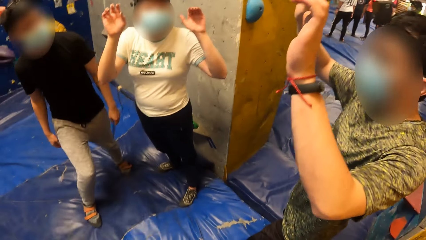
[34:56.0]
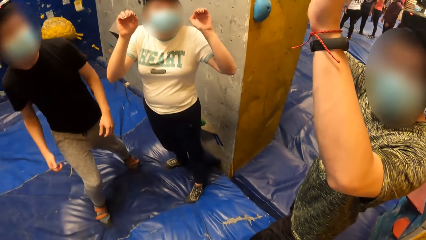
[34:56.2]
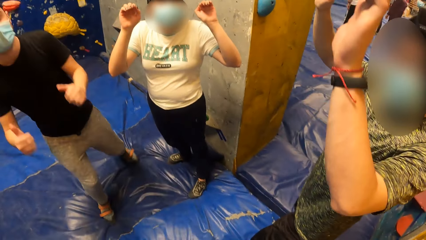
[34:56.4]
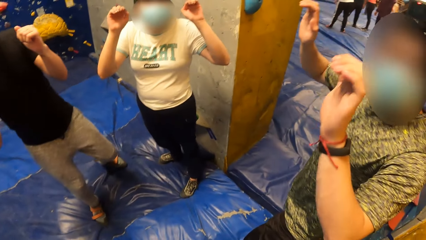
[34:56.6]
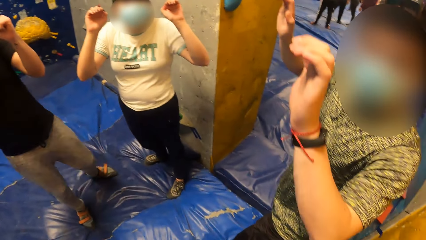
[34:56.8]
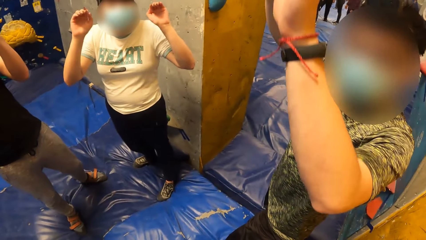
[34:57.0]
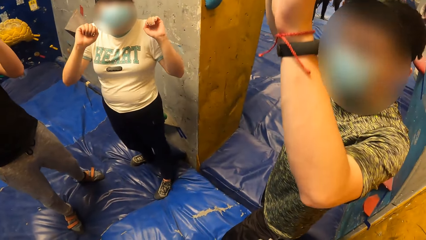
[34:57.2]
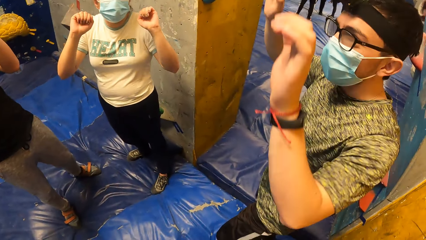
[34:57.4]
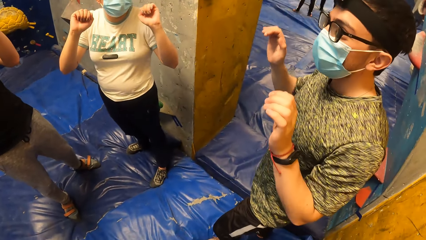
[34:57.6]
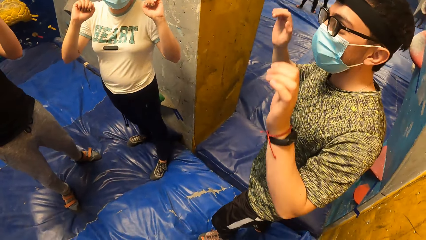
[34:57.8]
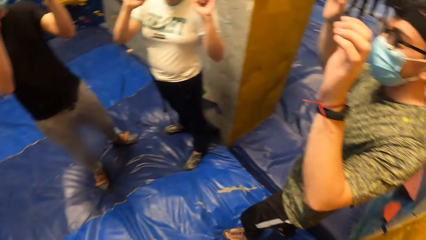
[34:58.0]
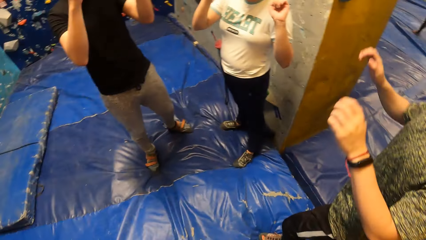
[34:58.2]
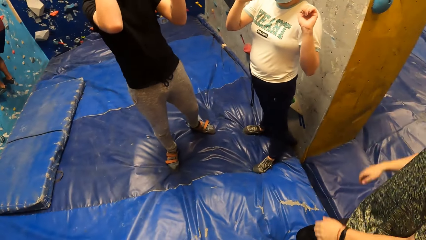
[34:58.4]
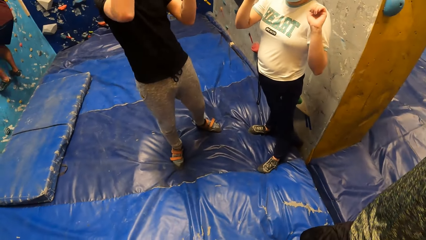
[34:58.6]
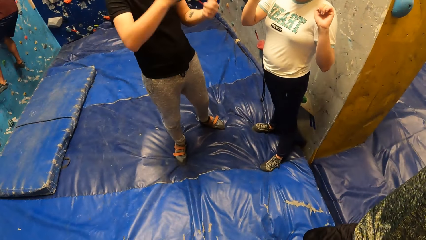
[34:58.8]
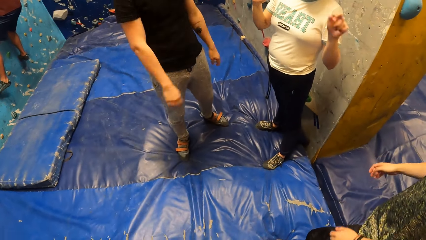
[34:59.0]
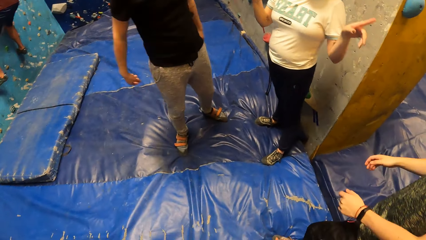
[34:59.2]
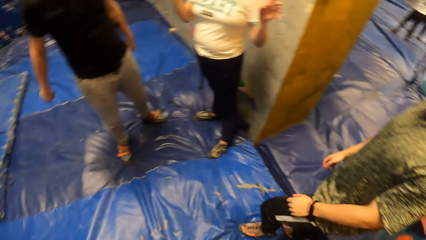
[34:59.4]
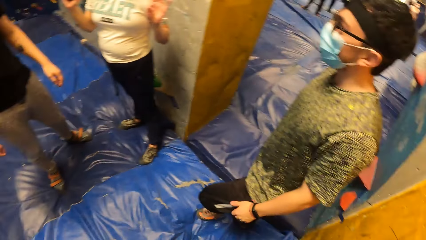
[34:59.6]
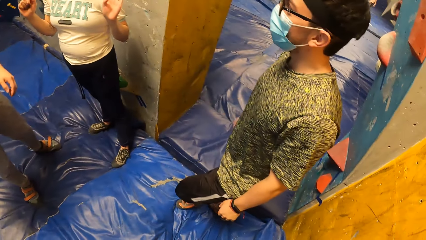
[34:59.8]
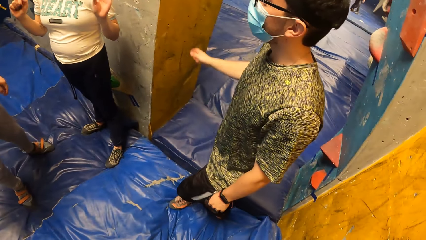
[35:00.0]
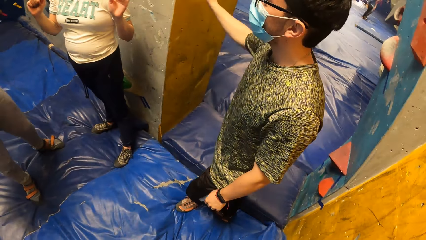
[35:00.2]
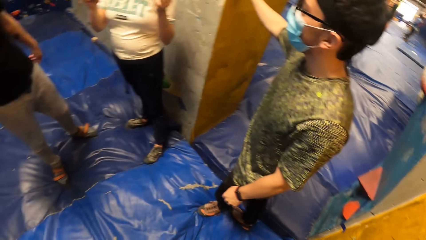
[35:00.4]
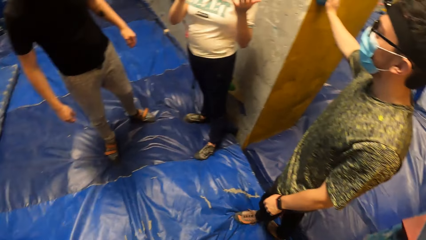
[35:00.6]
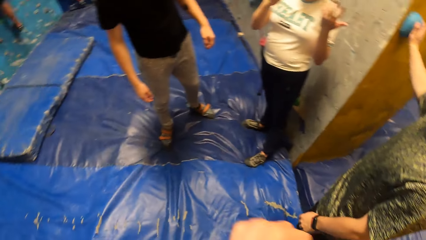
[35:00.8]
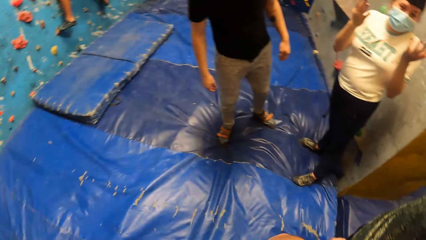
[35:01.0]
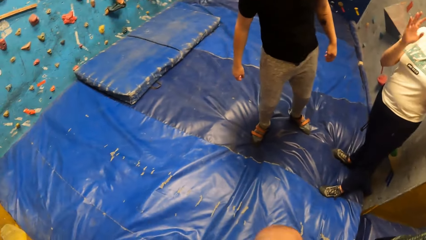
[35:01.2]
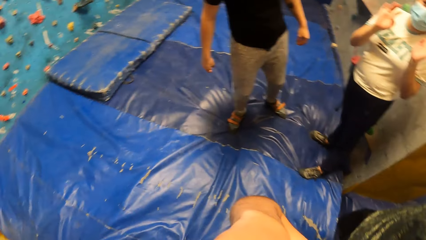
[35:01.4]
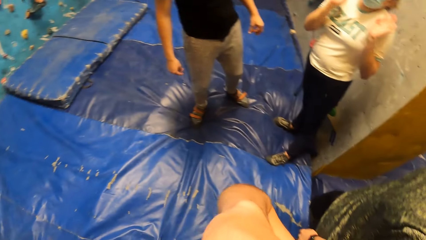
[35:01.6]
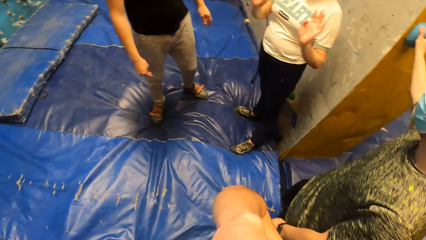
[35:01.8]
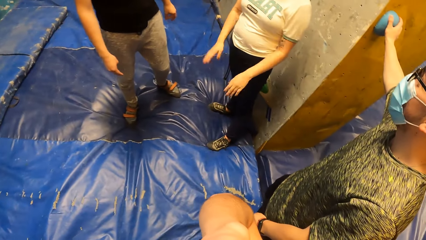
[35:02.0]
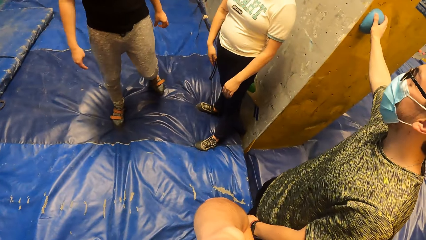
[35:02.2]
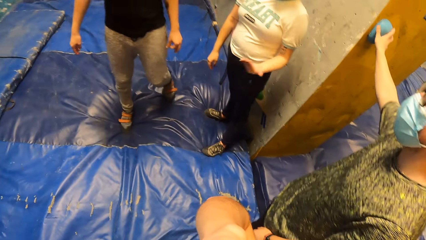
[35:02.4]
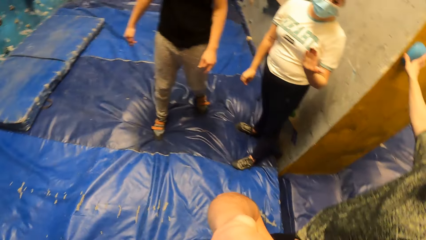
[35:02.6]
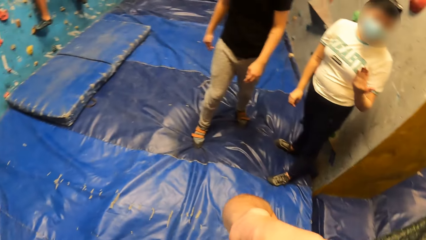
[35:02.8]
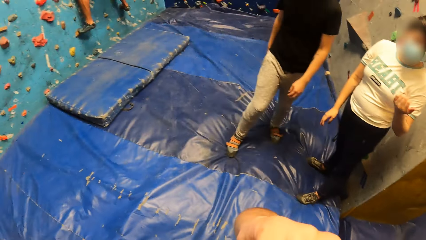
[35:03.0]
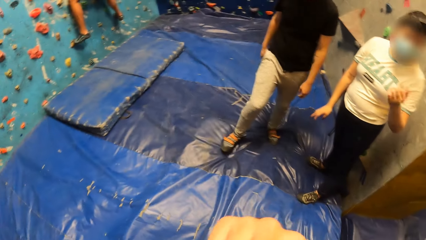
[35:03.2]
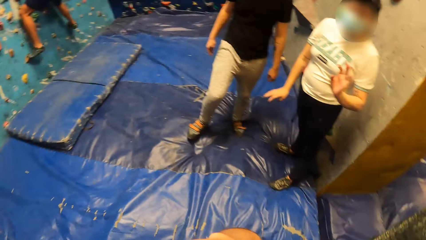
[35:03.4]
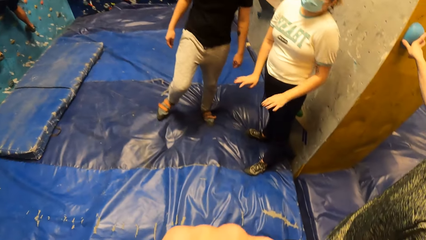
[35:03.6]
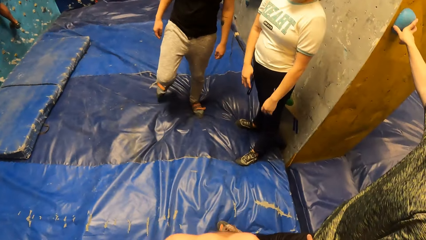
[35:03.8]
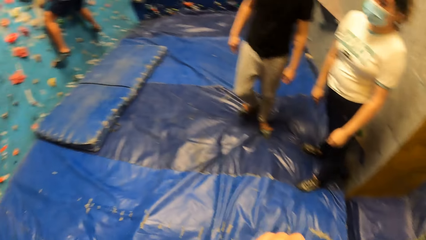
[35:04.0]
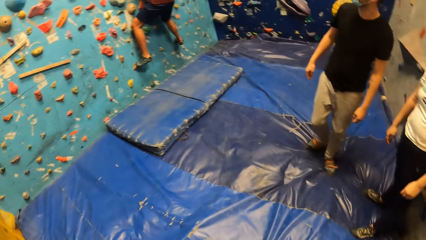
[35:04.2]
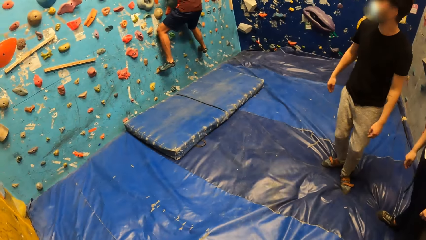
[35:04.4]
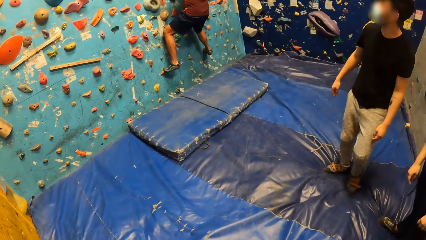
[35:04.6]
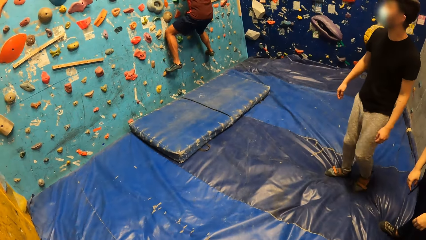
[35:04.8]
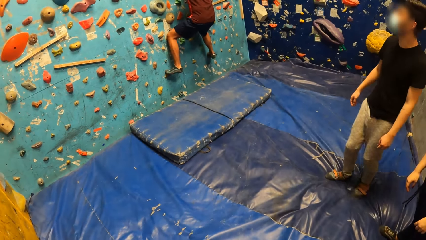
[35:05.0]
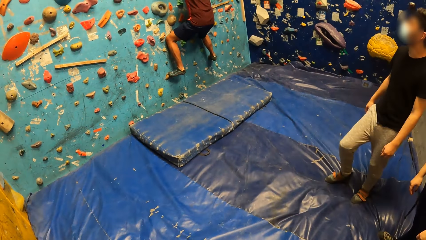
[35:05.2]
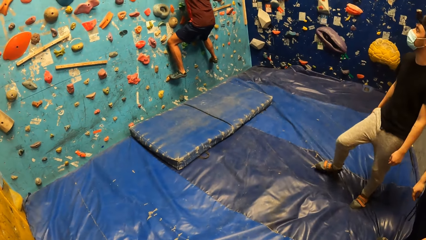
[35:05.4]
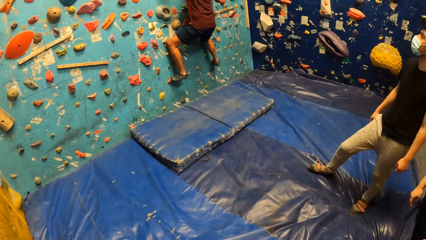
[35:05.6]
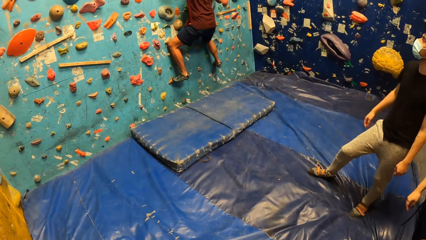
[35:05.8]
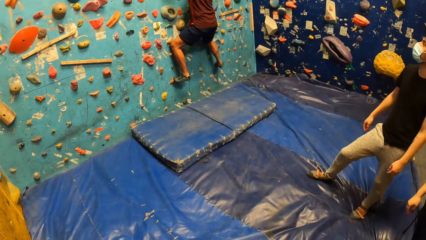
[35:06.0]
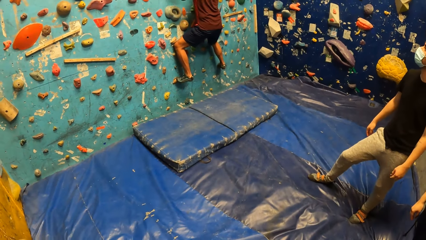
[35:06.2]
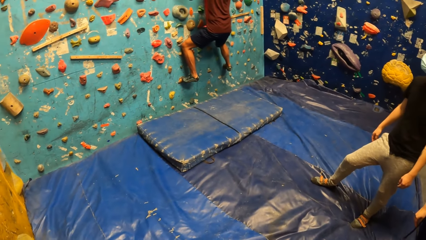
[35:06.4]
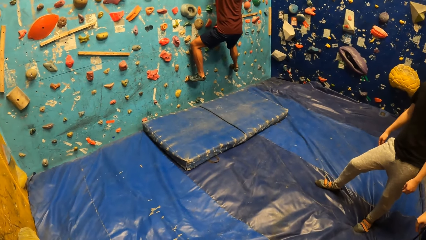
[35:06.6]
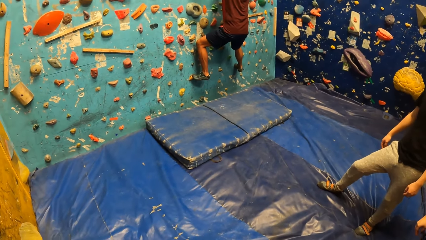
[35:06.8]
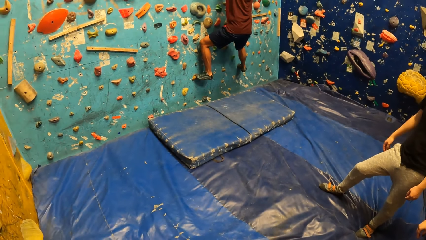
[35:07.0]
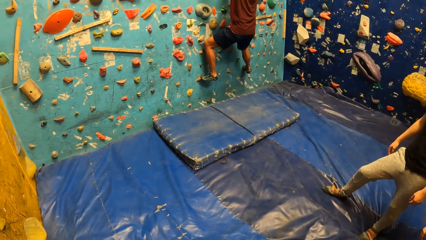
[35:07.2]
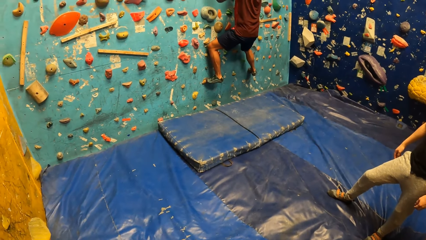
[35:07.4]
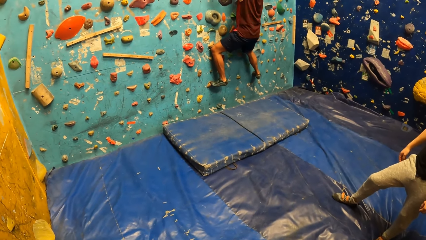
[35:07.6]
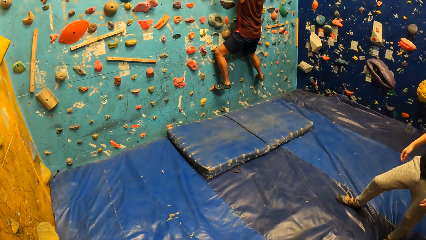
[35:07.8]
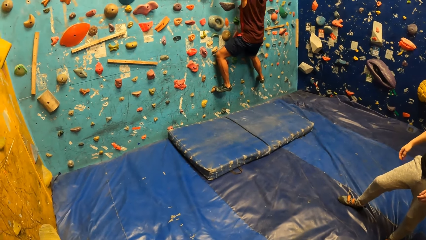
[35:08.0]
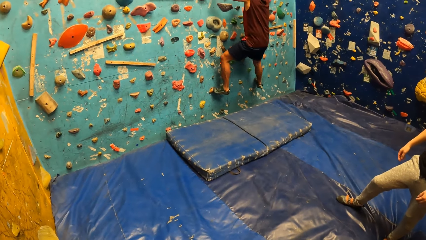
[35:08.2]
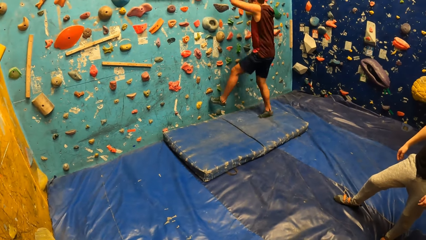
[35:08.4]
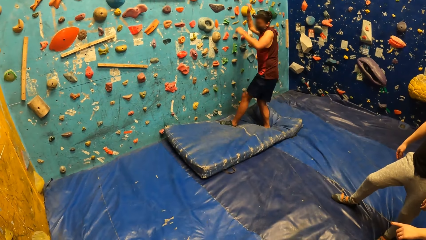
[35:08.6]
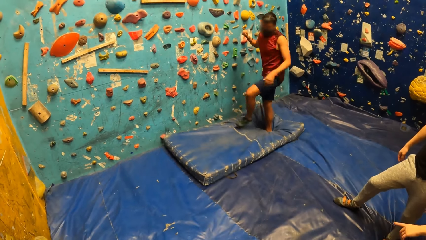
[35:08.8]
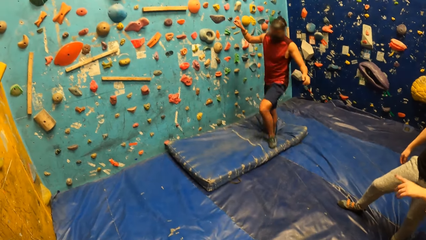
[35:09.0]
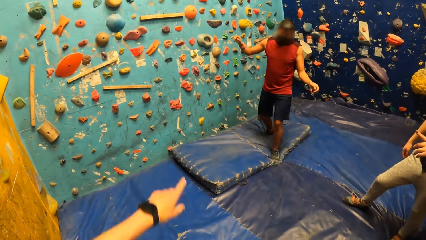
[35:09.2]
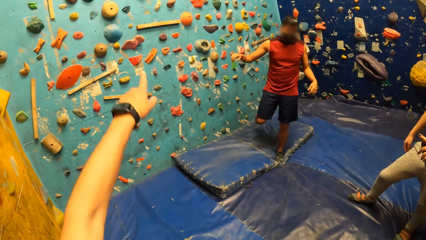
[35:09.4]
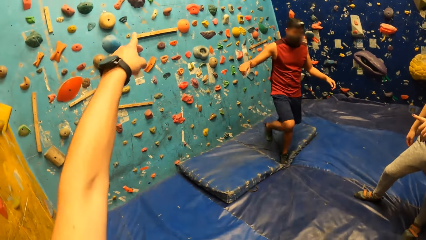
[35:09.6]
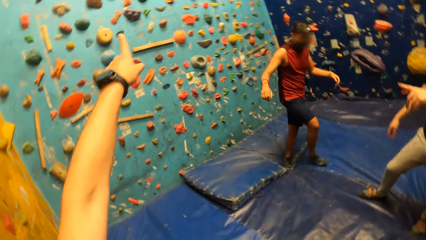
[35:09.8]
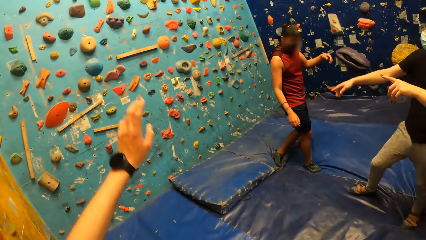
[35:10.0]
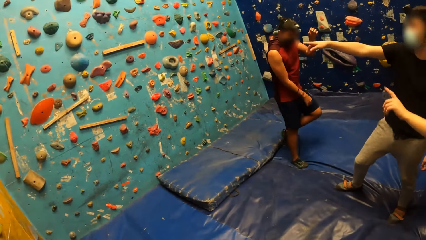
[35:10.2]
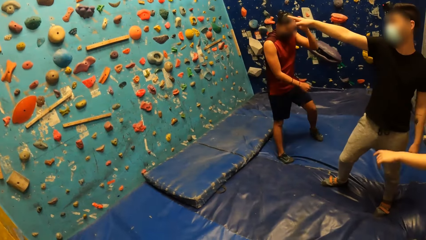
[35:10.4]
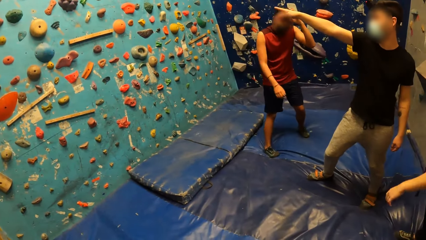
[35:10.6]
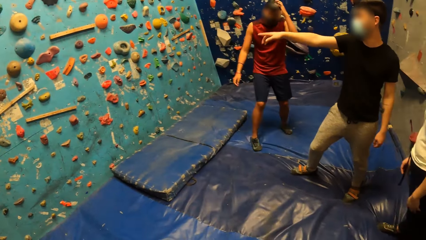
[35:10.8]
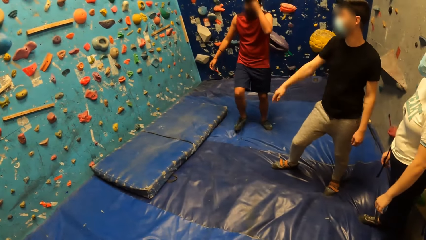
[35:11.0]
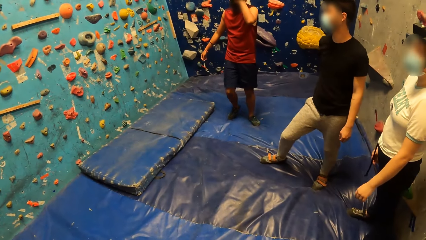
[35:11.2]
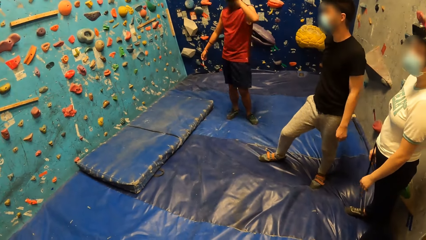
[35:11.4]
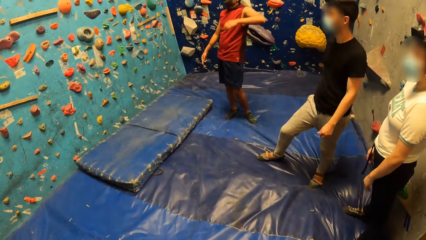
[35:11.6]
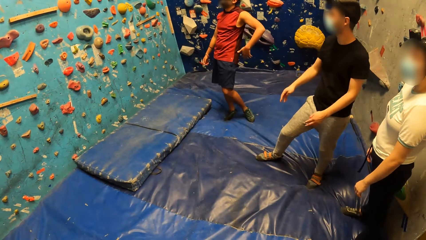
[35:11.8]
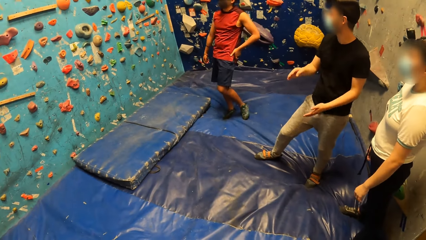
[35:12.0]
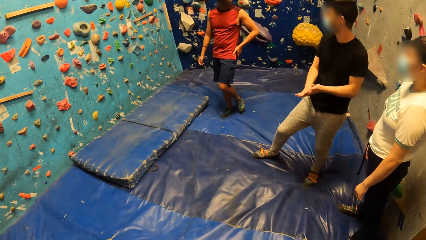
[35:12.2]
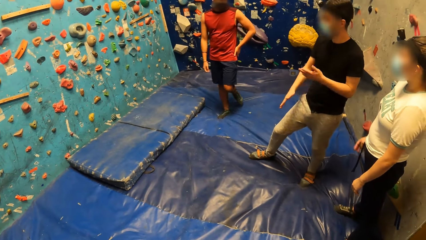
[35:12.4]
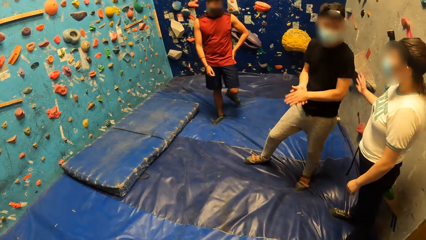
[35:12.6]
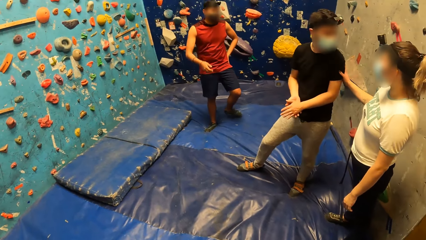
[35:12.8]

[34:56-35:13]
A man raises his hand. Another man raises his hand. A third man raises his hand. The first man raises his hand again. The third man moves back. A fourth man plays. The fourth man jumps off. The third man points at the game.
